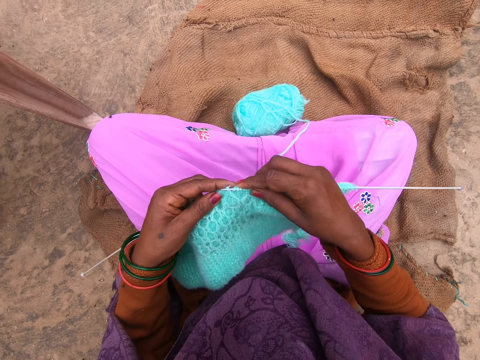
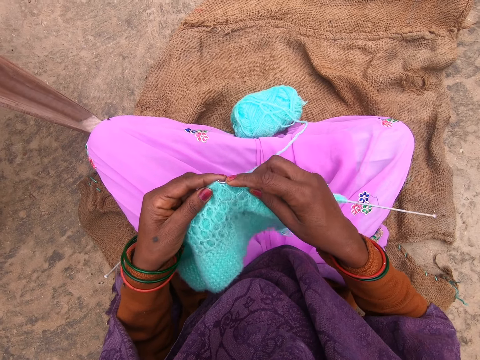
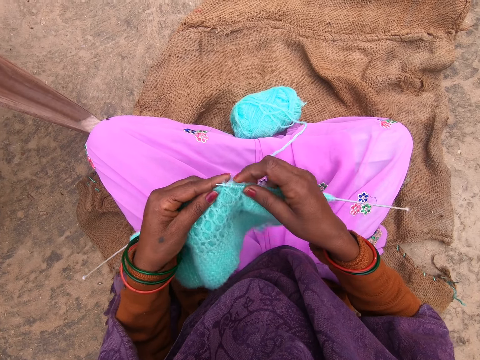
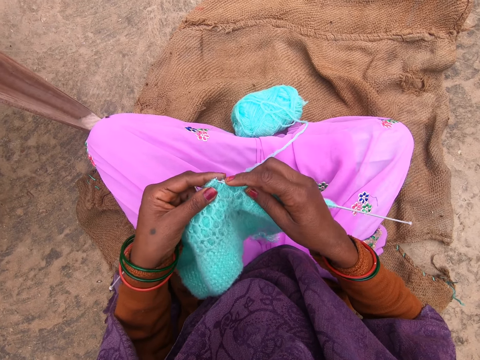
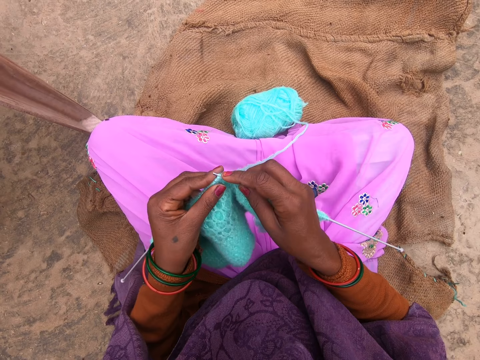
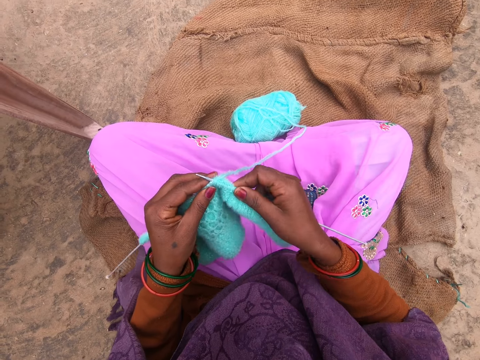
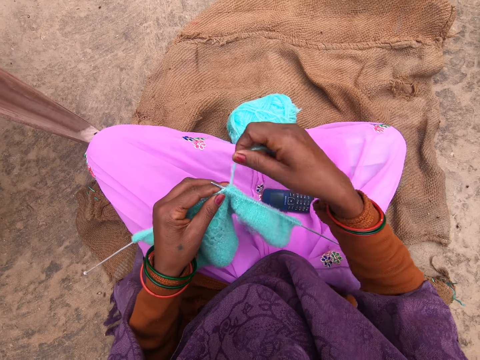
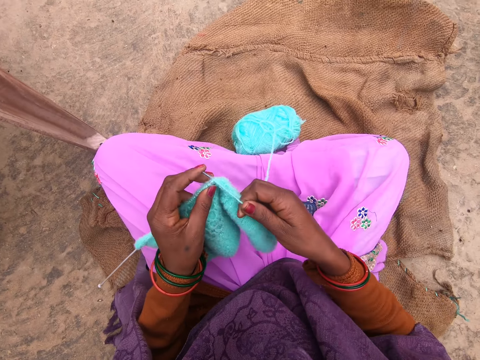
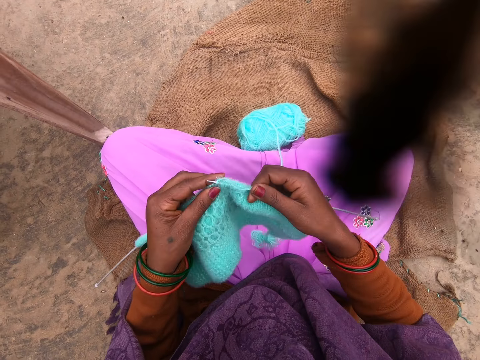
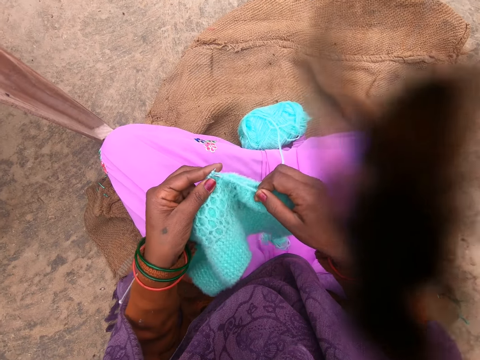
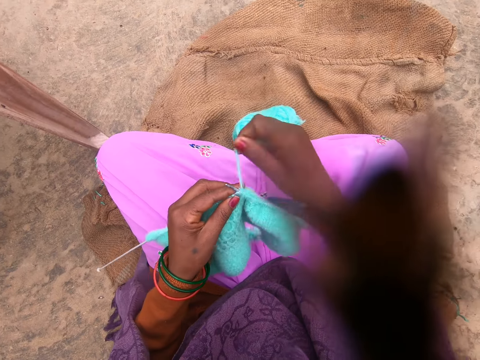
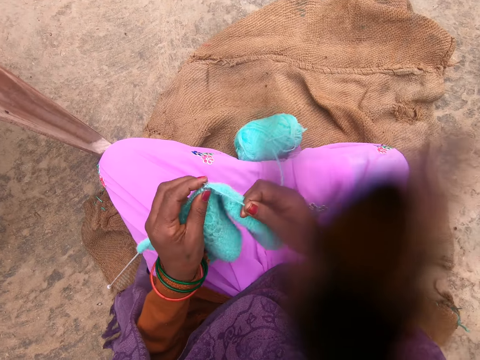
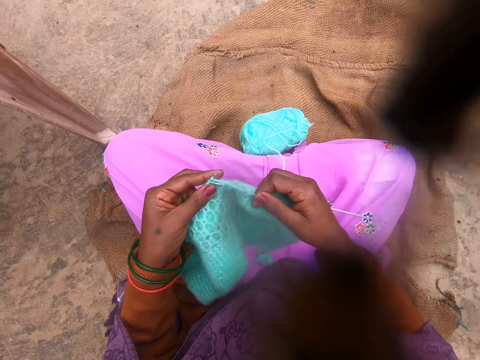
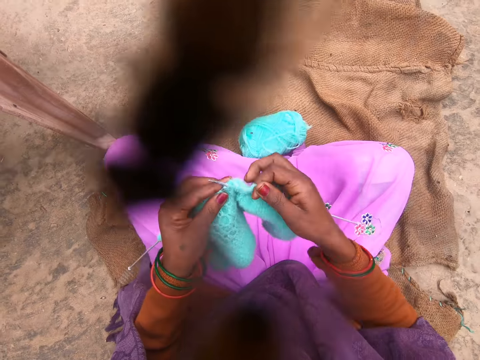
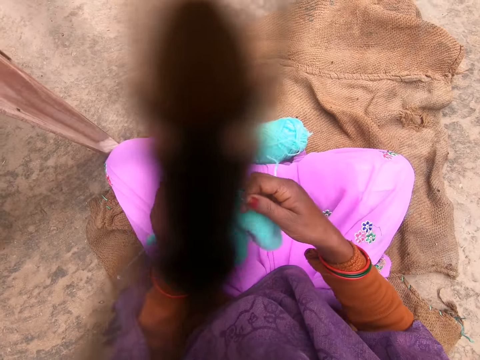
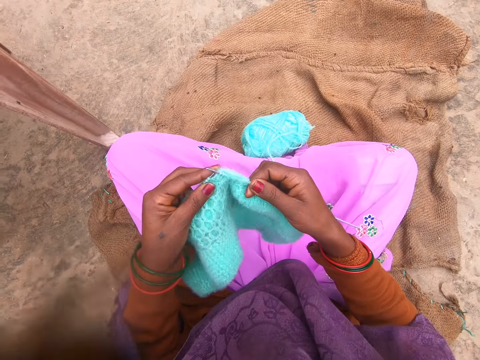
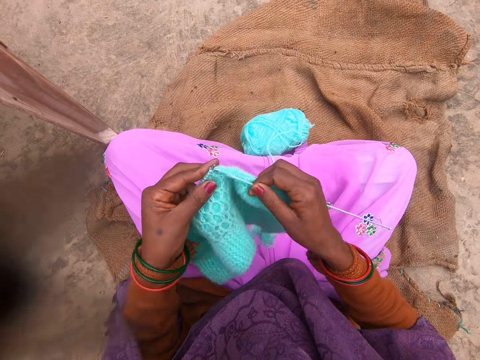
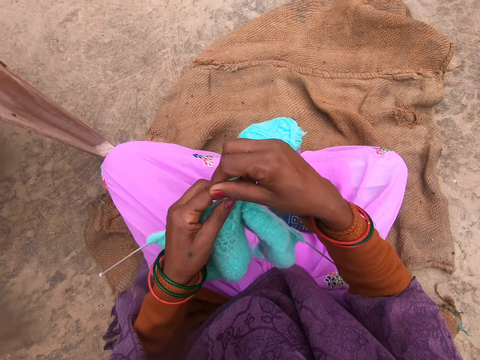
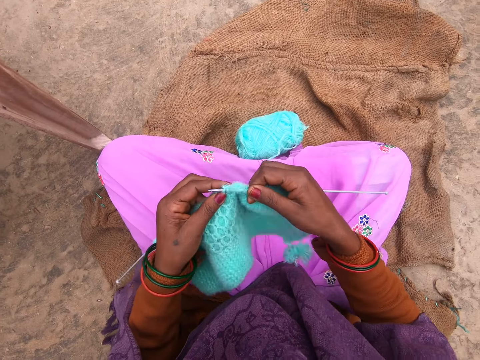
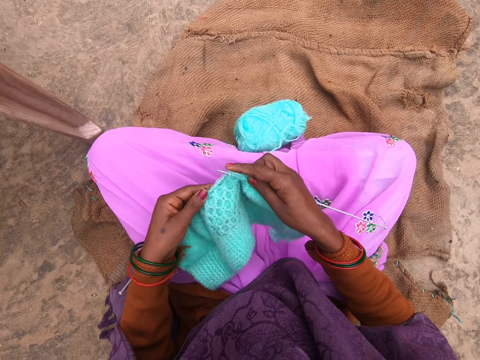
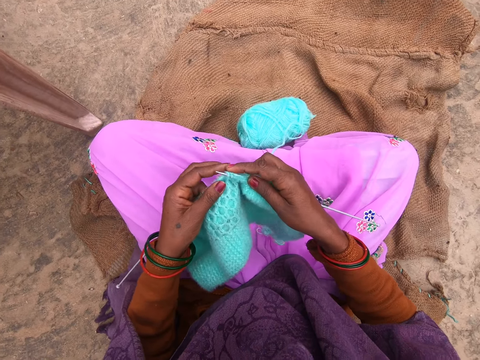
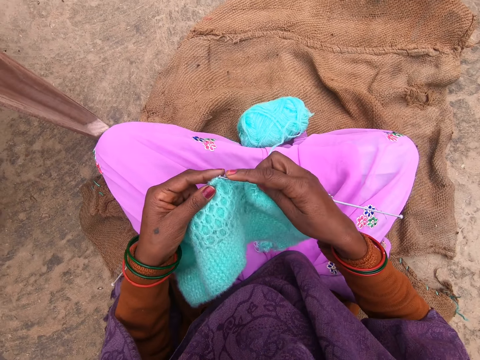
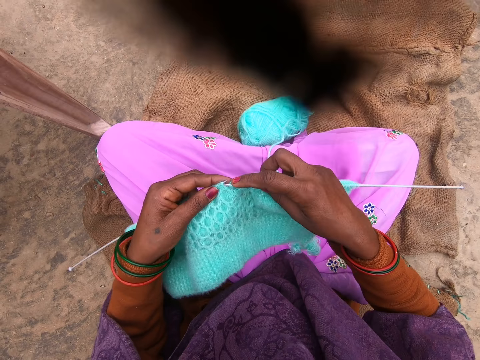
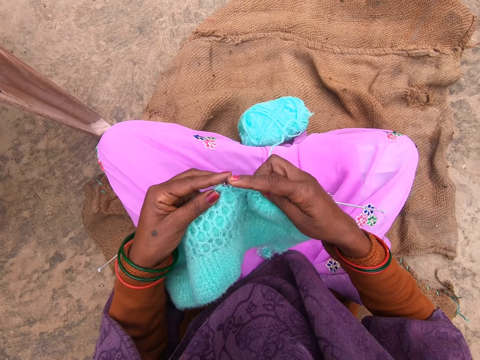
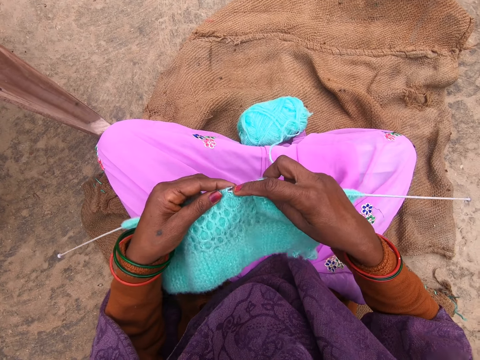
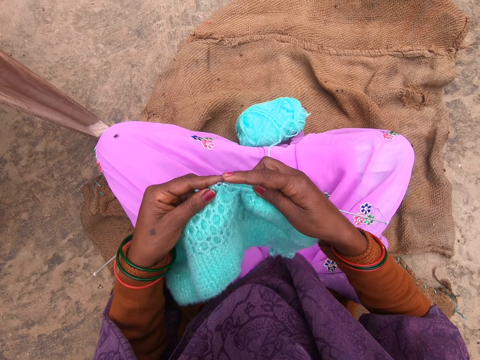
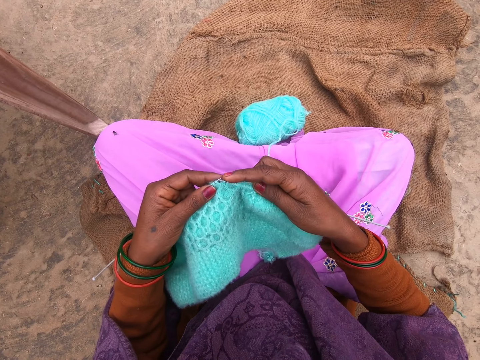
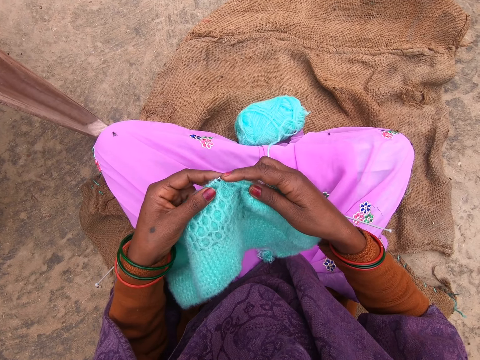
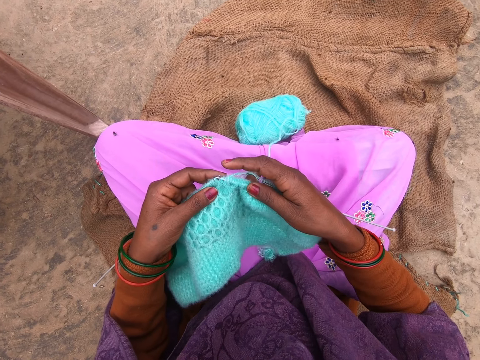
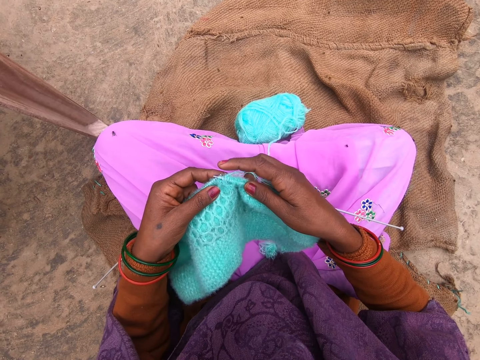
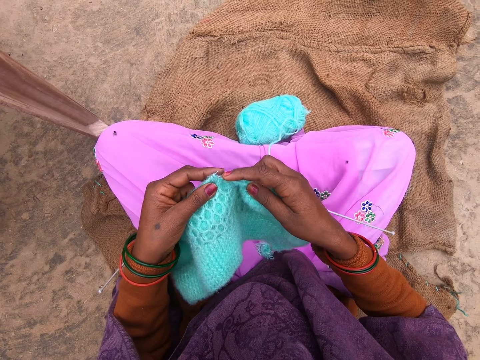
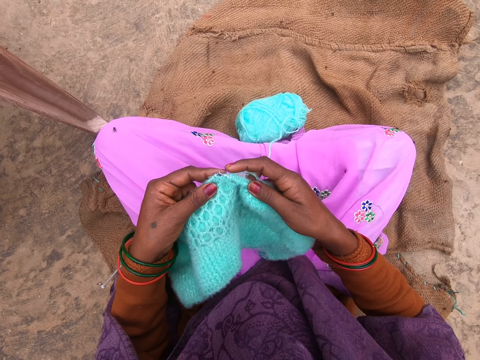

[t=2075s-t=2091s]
The camera wearer knits the thread with the knitting needles. They knit using a needle. They fold a thread on the needle. They knit using the needle. They fold the thread on the needle. They knit using the needle. They fold the thread on the needle. They knit using the needle. They knit using the needle again.

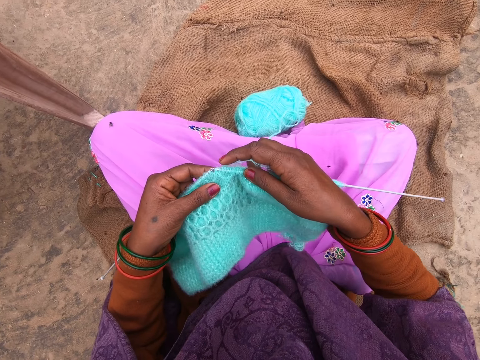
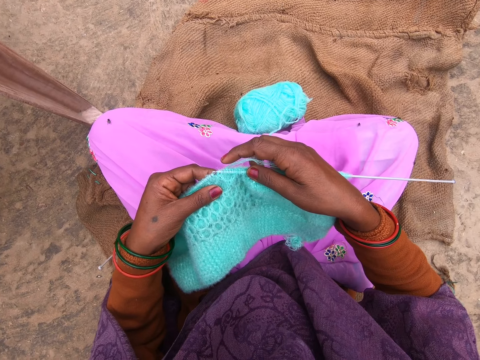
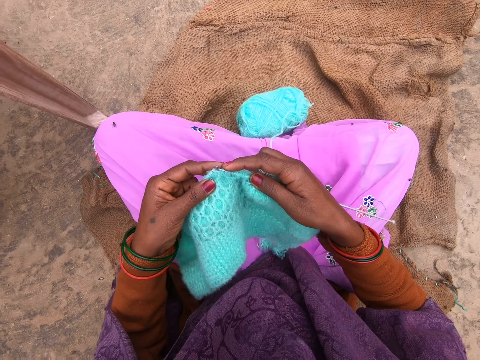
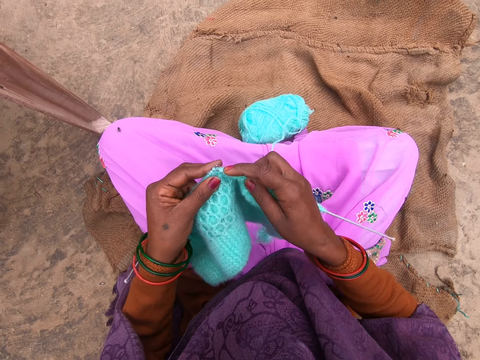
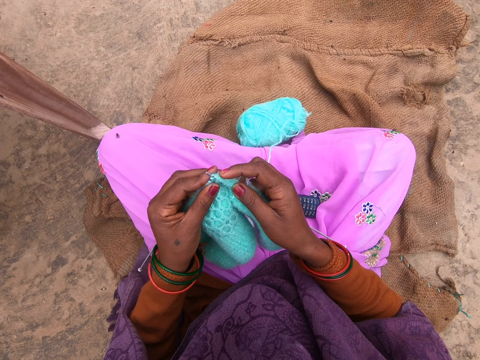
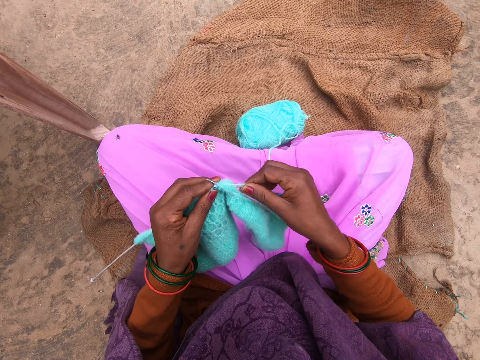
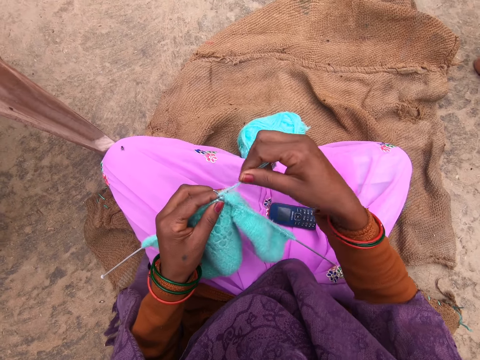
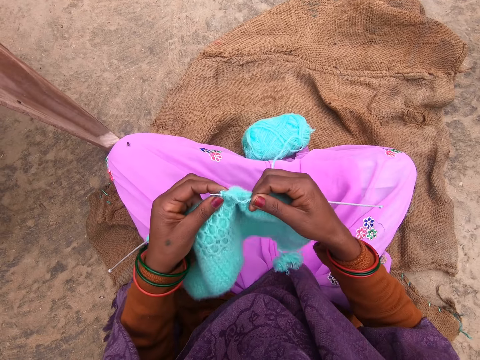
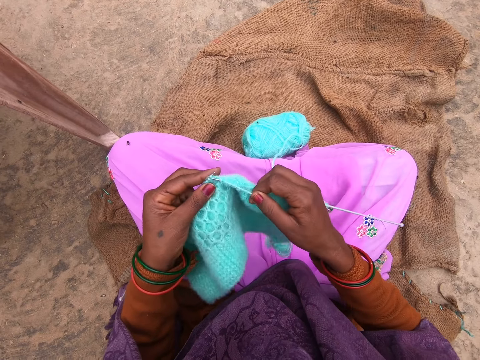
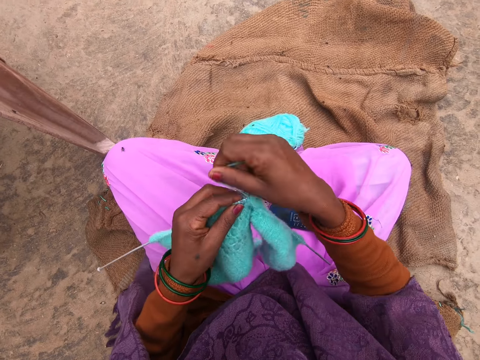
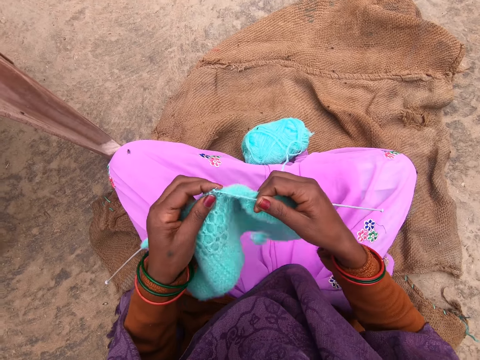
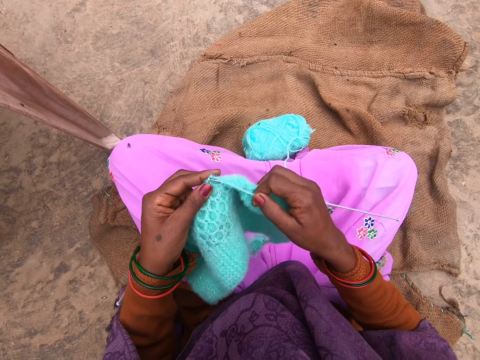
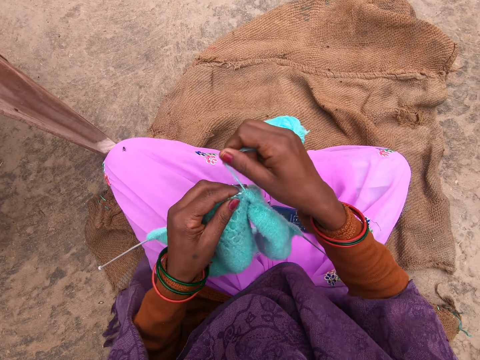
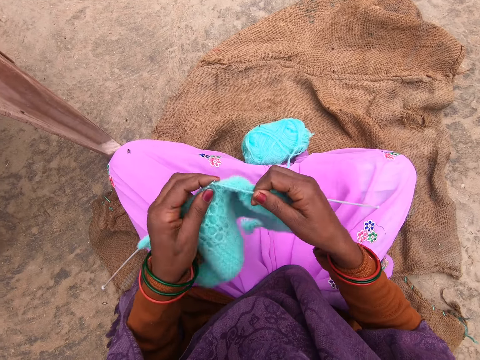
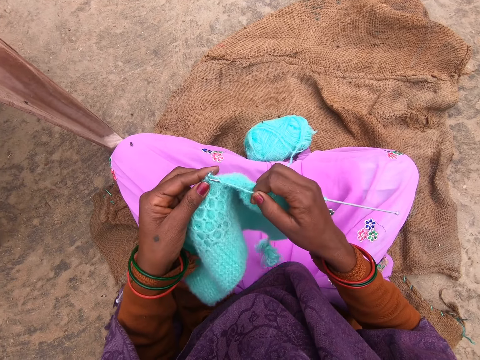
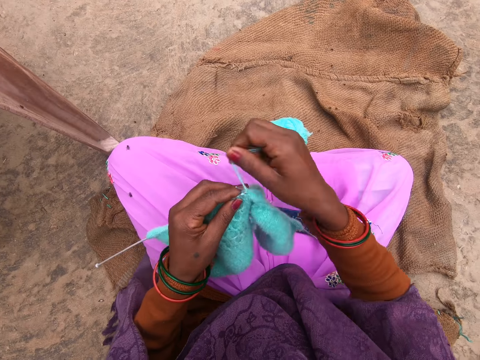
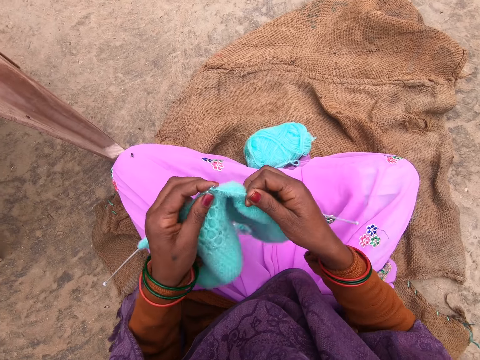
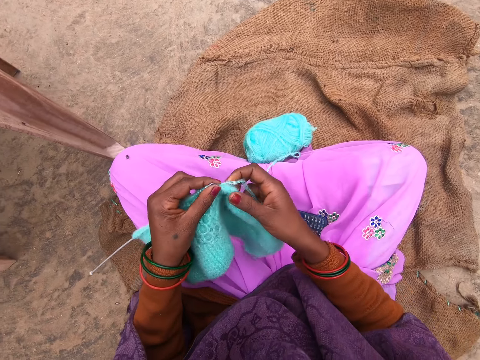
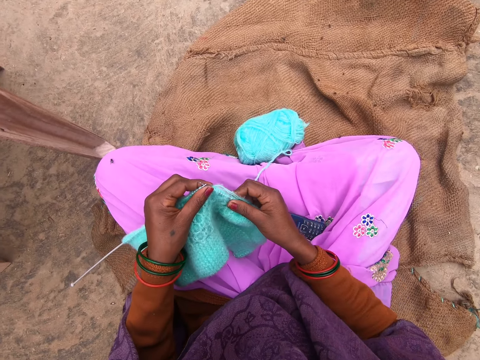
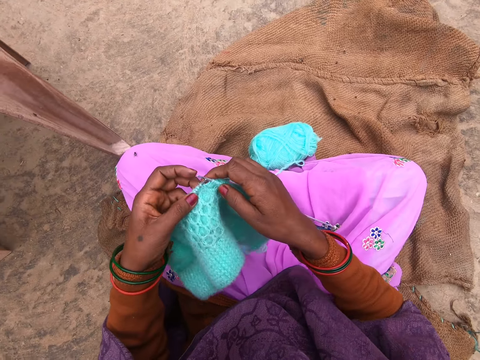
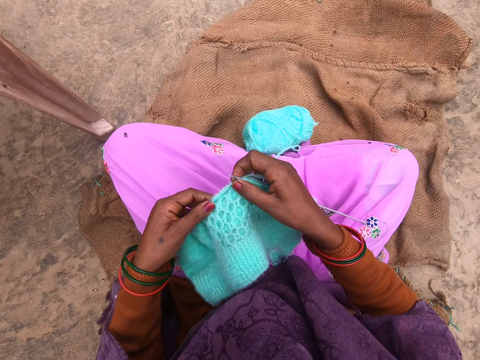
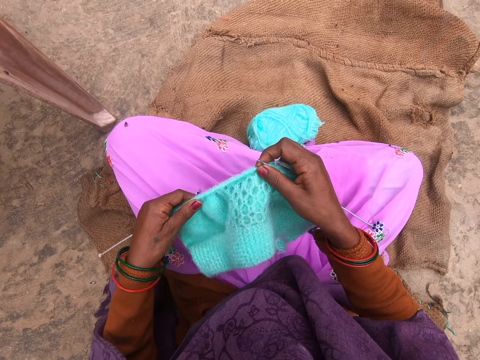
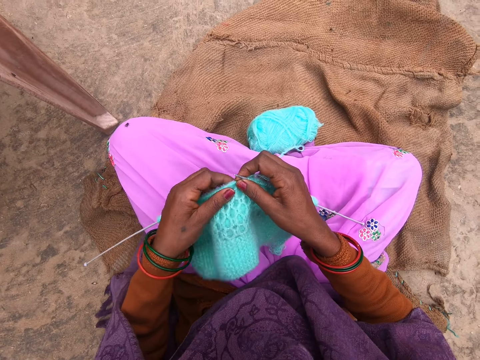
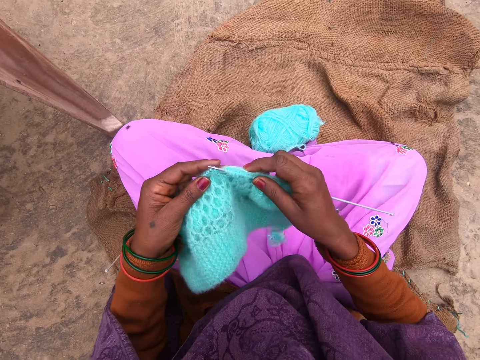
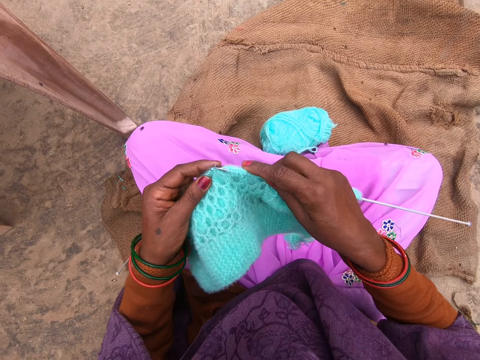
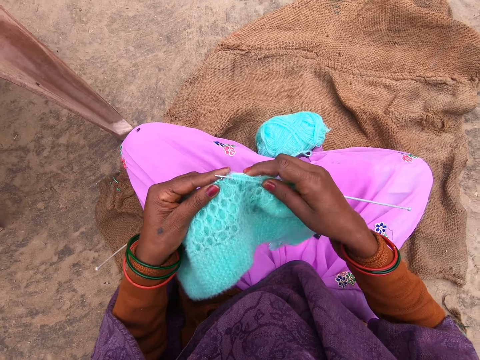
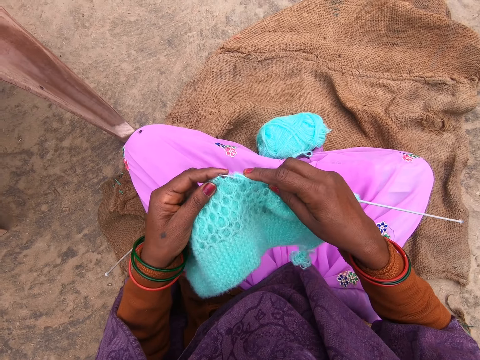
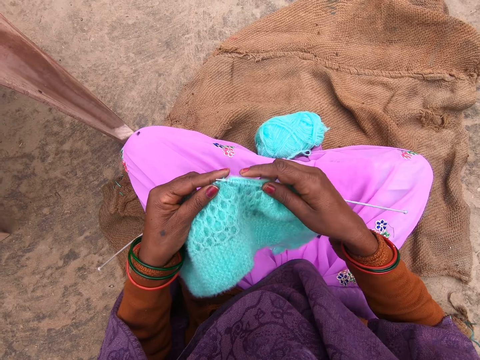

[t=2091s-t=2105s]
The camera wearer knits using a needle. They fold a thread on the needle. They knit using the needle. They fold the thread on the needle. They knit using the needle. They fold the thread on the needle. They knit using the needle. They fold the thread on the needle. They push the thread. They knit using the needle.
